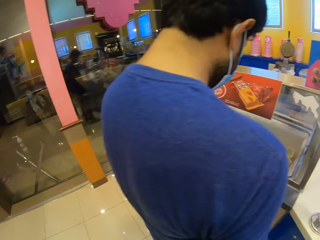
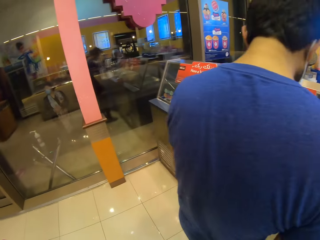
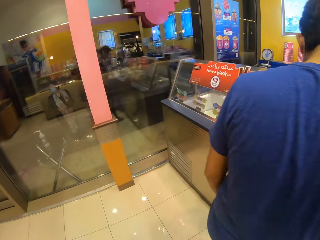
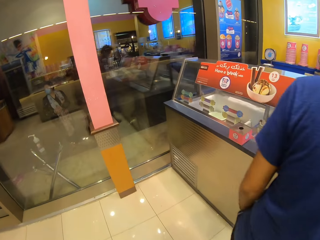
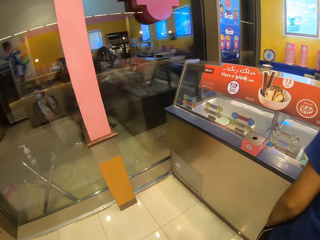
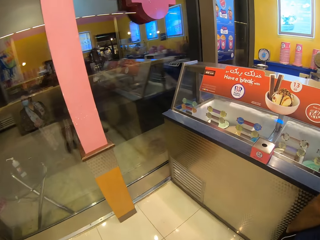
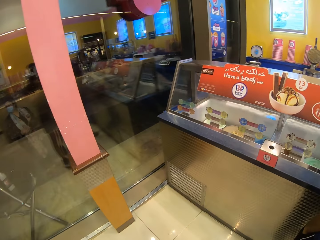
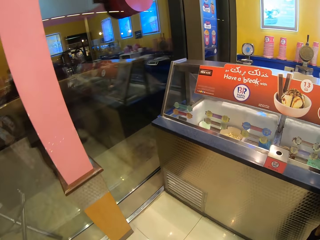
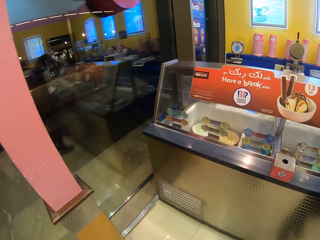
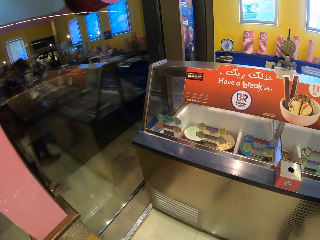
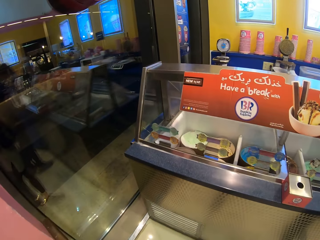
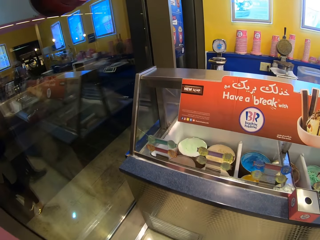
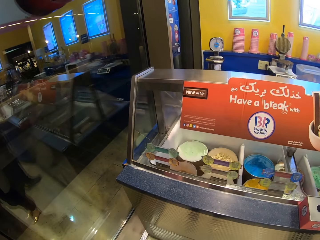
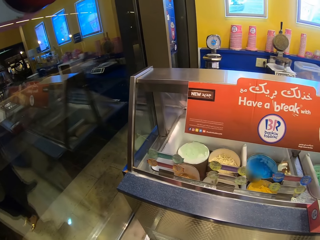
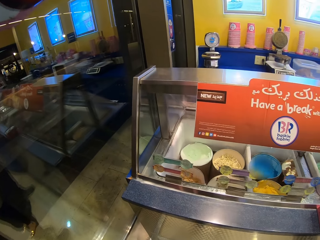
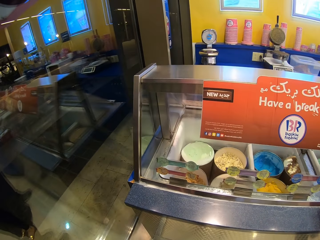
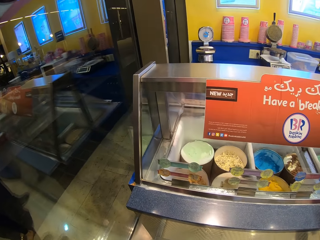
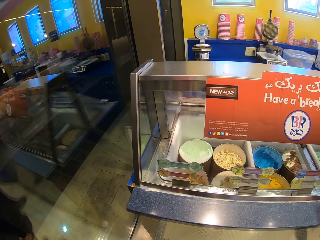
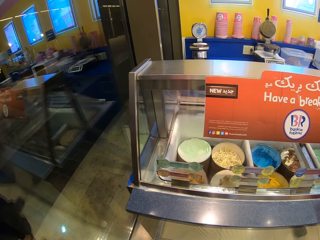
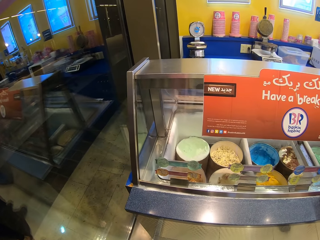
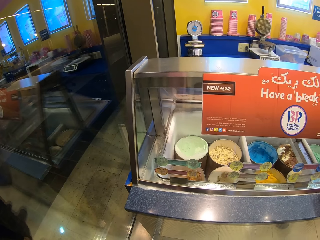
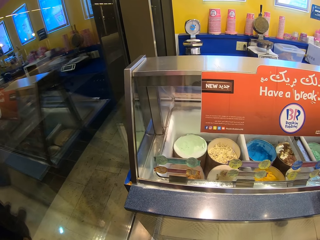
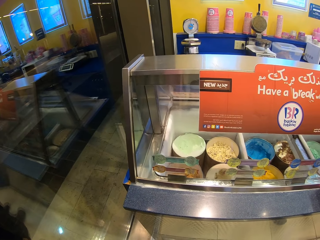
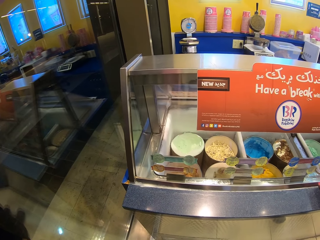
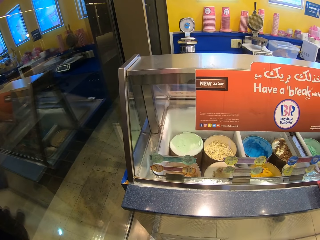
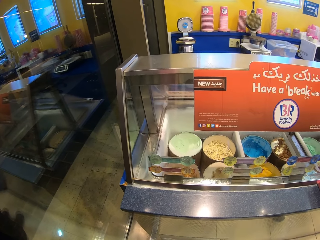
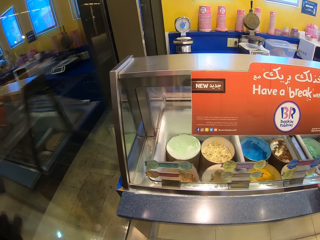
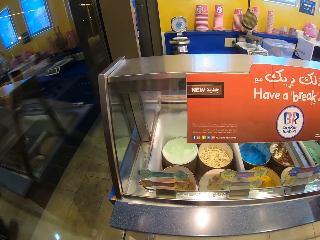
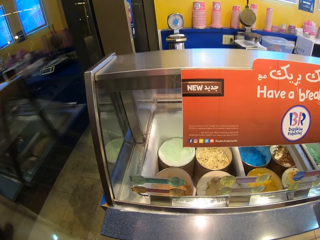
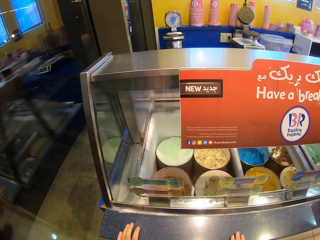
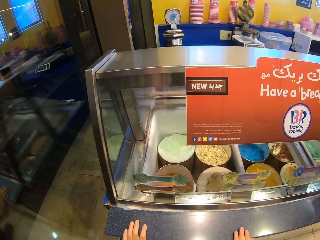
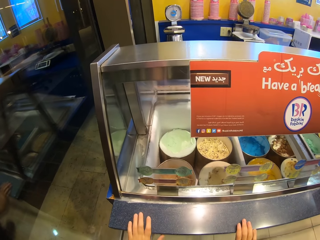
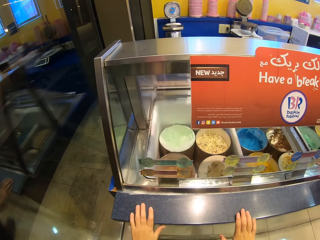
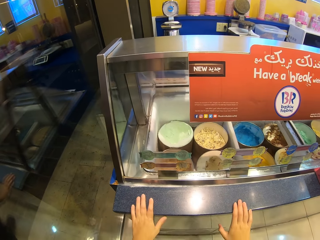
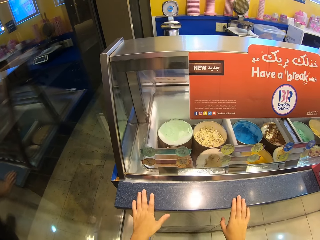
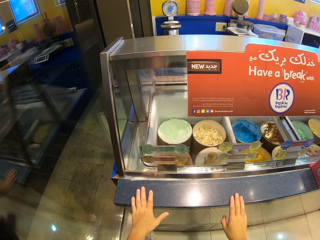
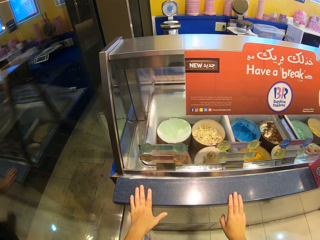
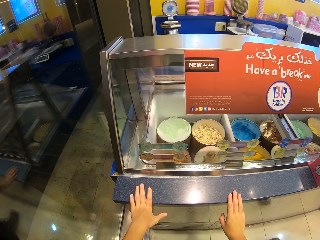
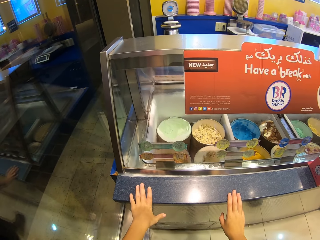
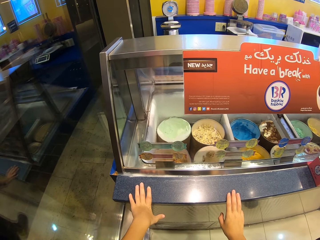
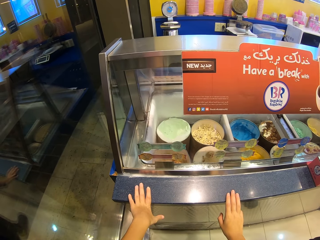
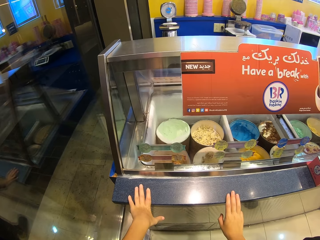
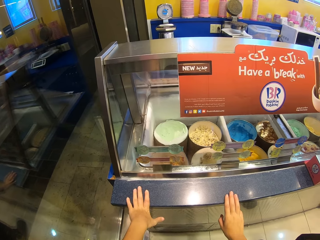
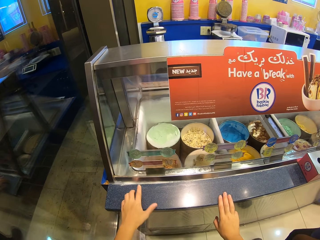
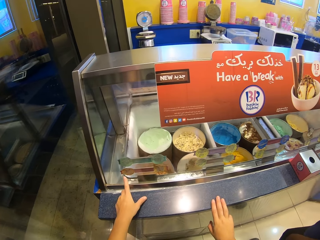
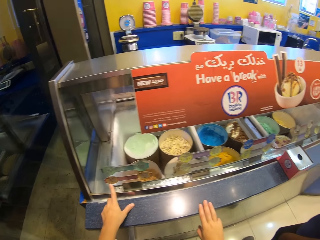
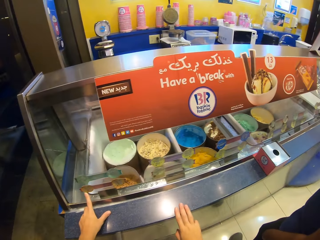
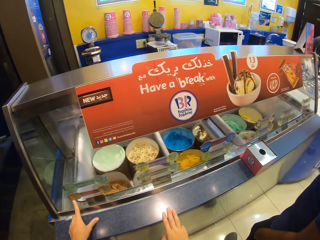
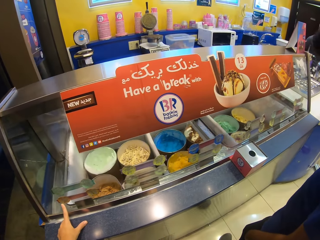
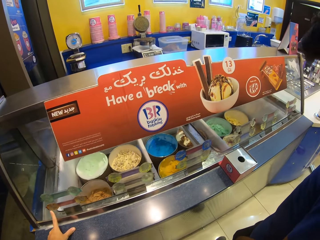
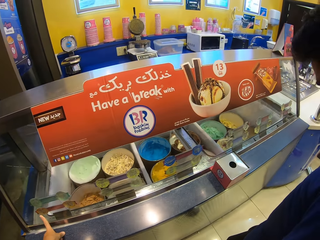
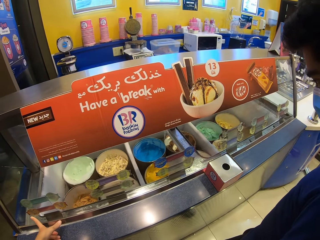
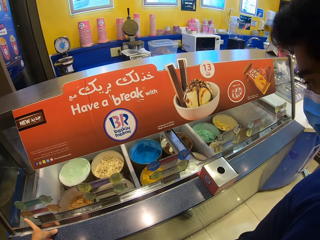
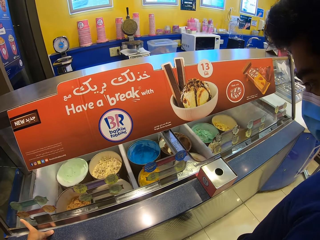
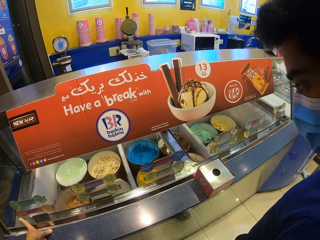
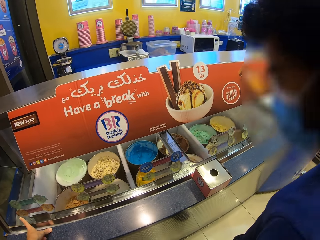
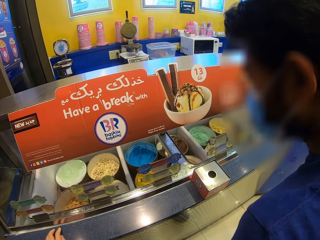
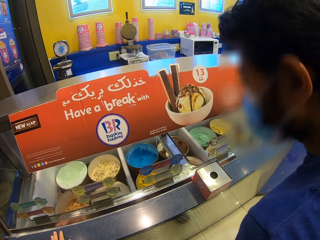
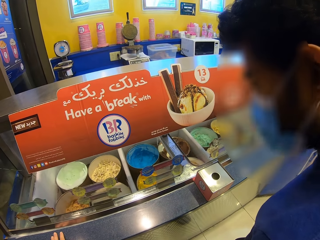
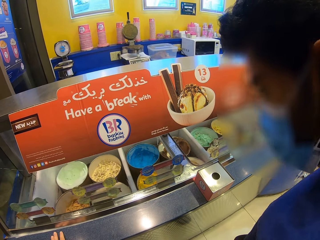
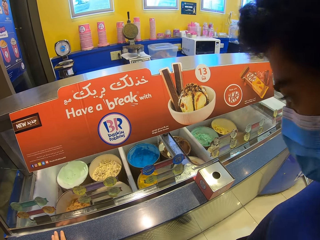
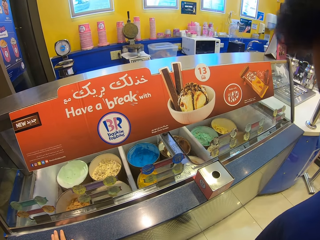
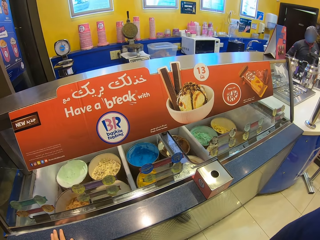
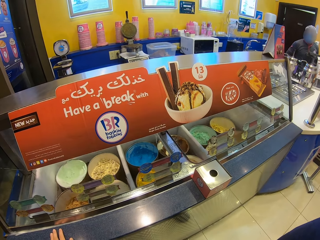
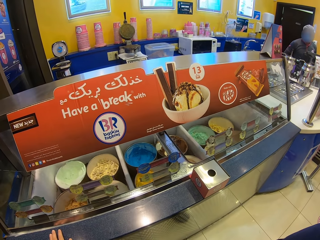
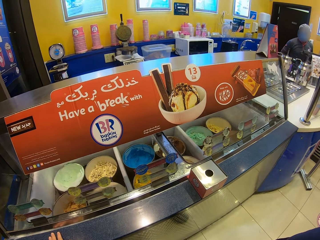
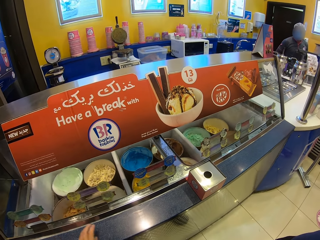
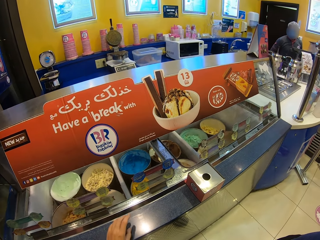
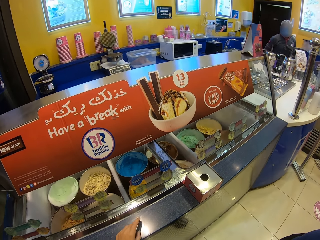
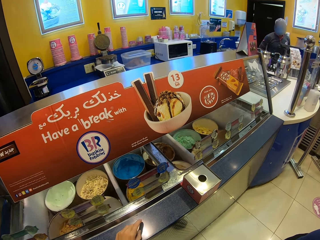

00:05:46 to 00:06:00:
The camera wearer looks around. They walk. They look at the ice cream freezer. They hold the freezer. They touch the surface. They point at an ice cream. They stand beside a man.

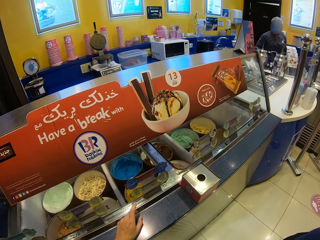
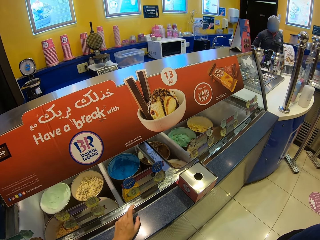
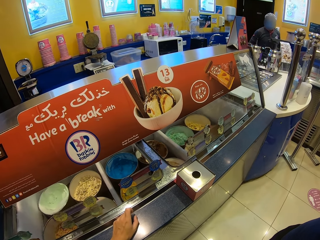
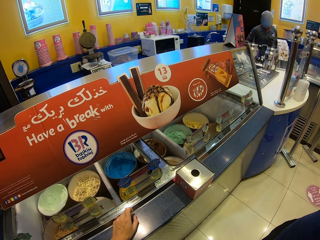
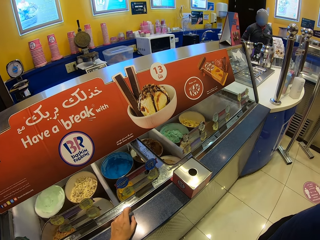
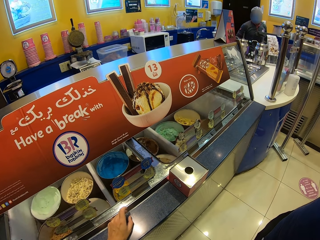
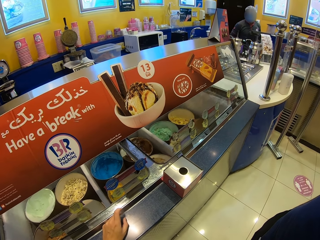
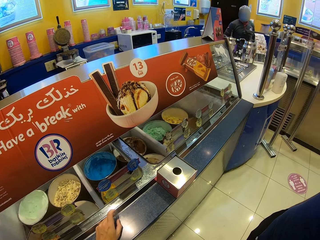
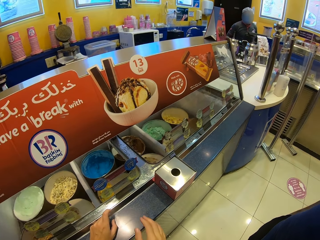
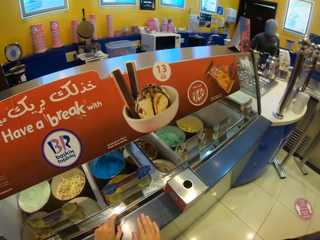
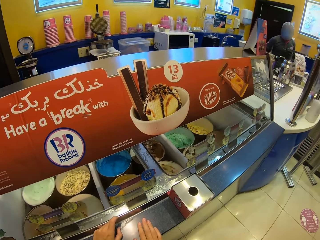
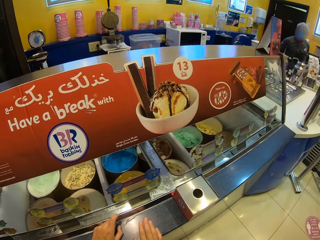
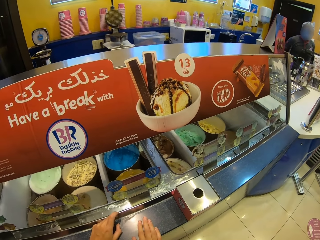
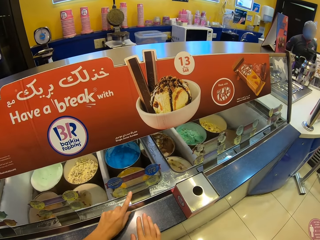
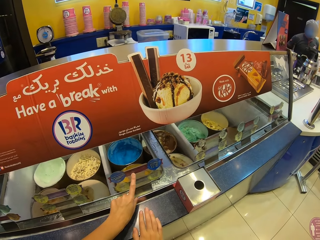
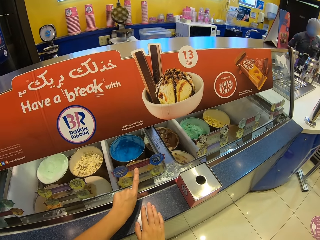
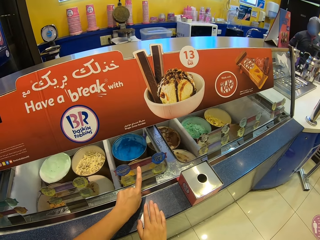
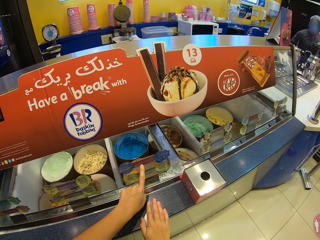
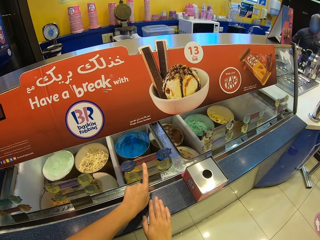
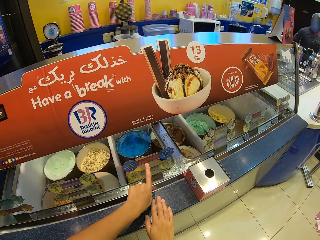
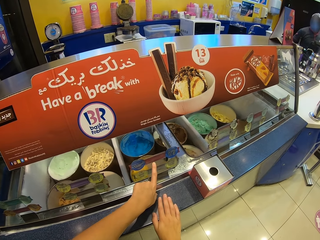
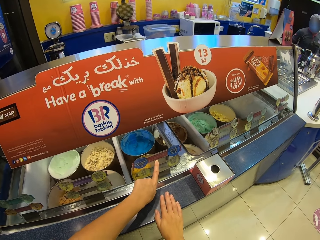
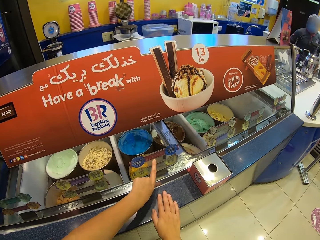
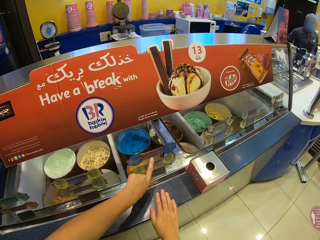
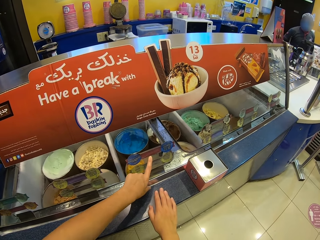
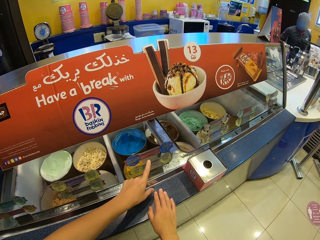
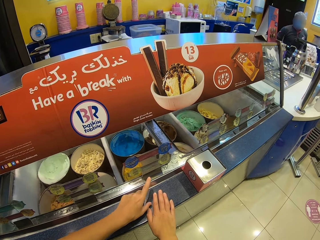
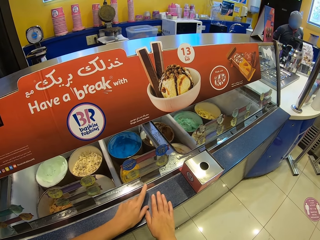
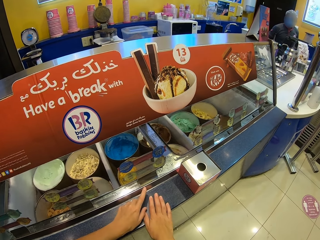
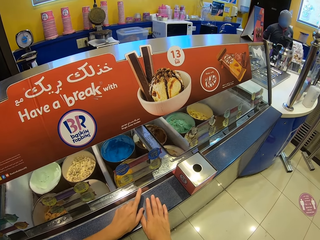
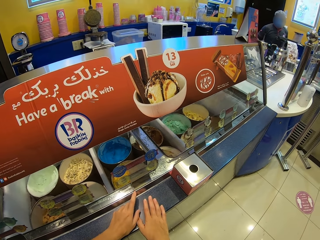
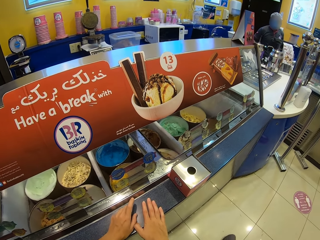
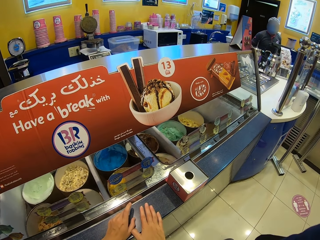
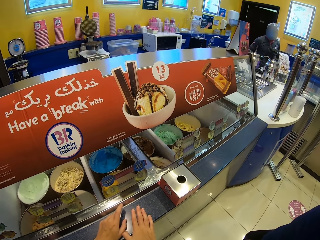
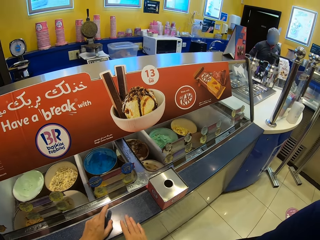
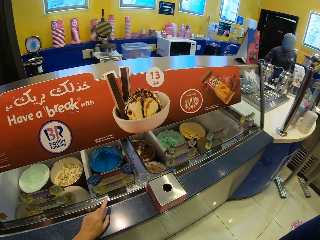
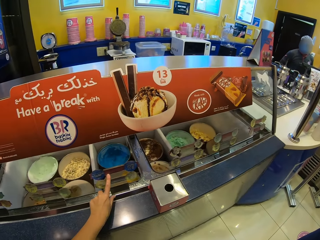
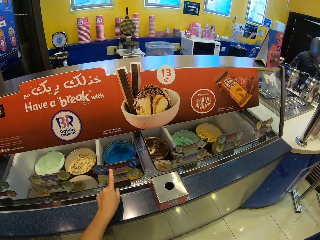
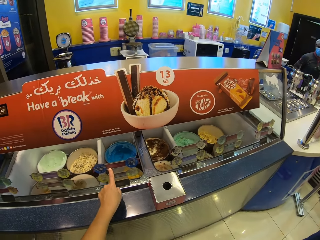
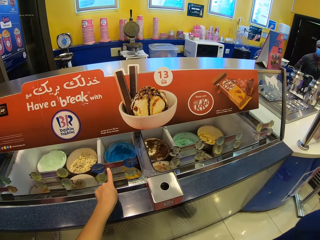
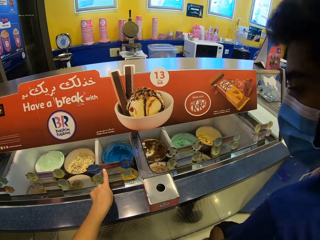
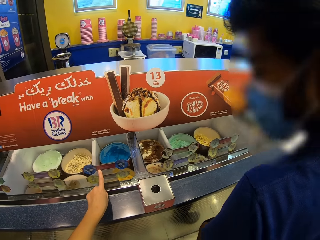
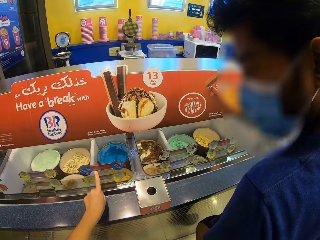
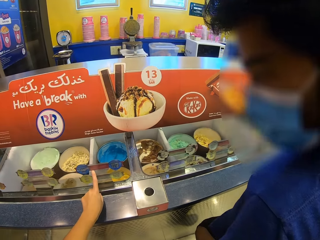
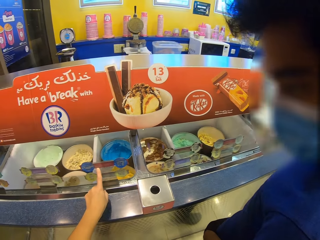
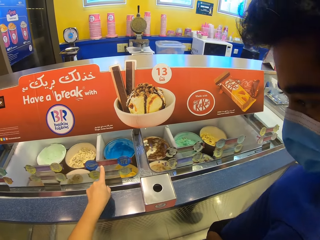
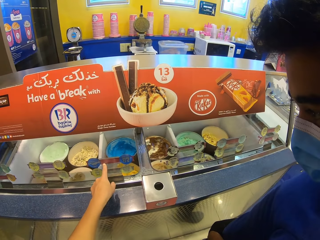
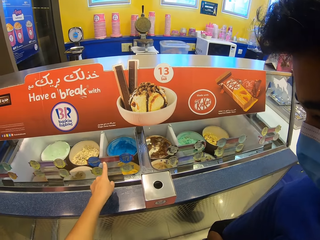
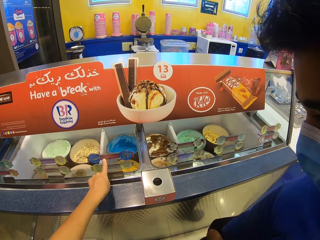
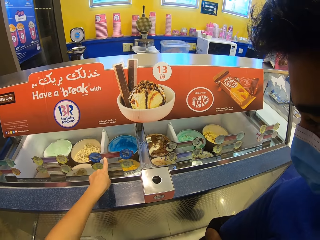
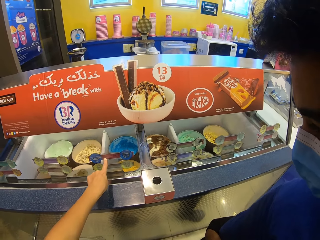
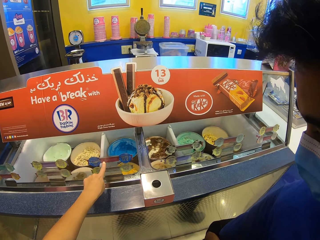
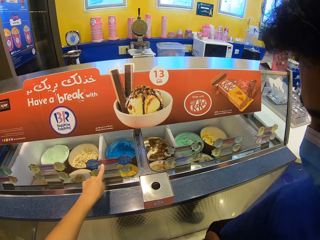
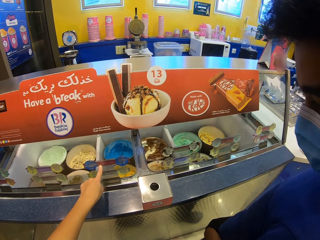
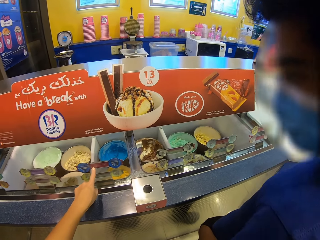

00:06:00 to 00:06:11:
The camera wearer points at the ice cream. They hold a freezer. They interact with a man.
